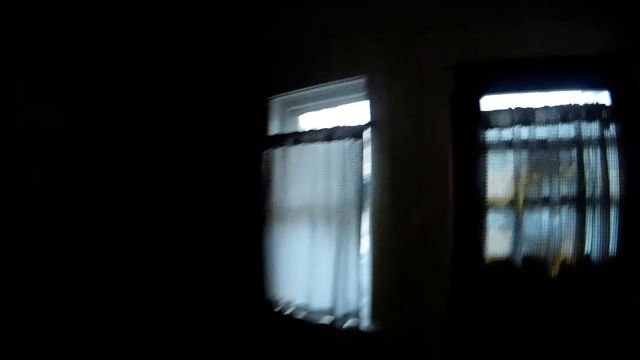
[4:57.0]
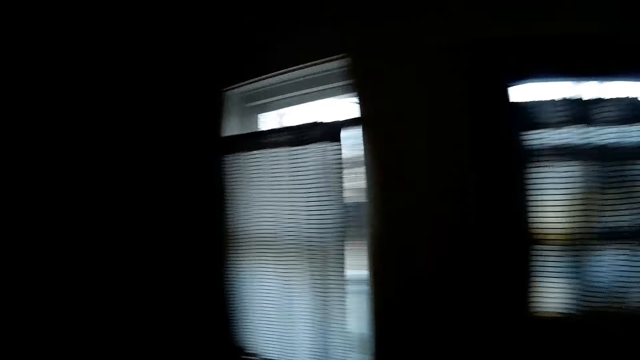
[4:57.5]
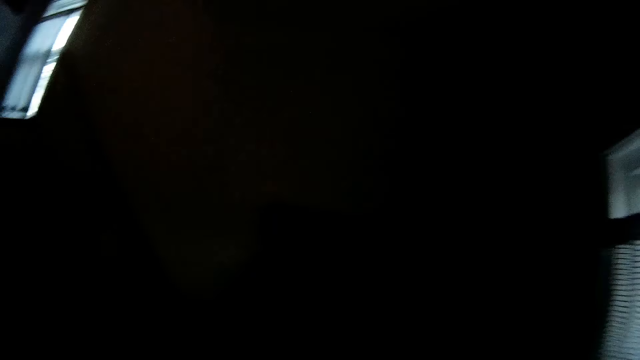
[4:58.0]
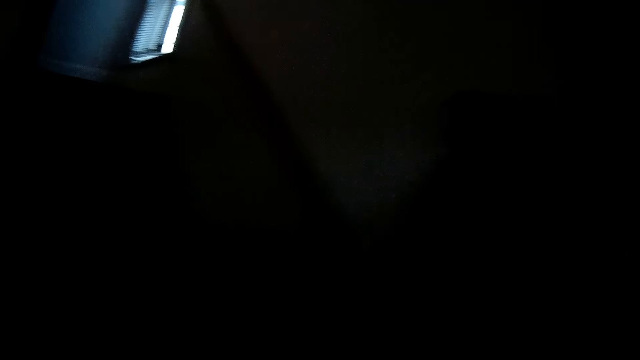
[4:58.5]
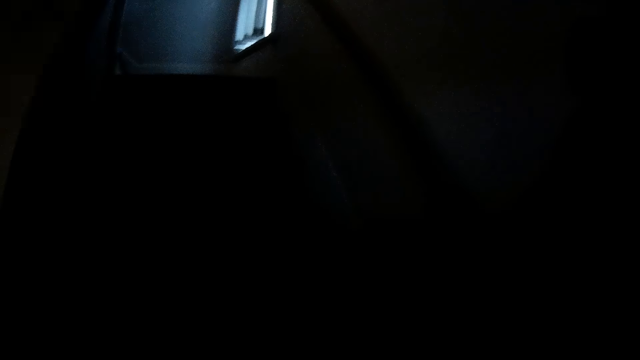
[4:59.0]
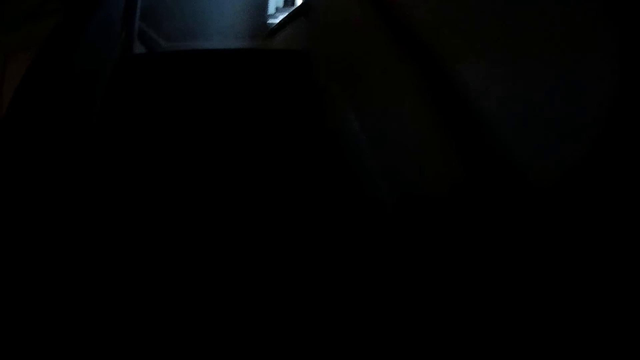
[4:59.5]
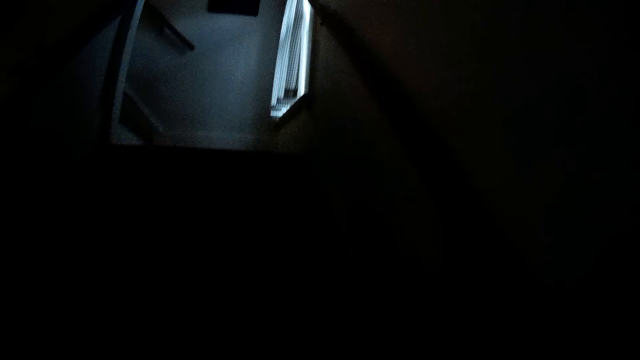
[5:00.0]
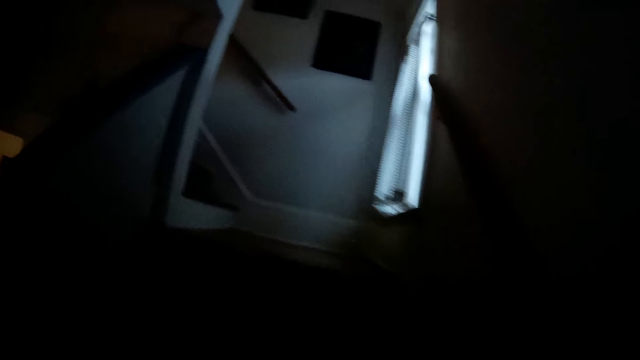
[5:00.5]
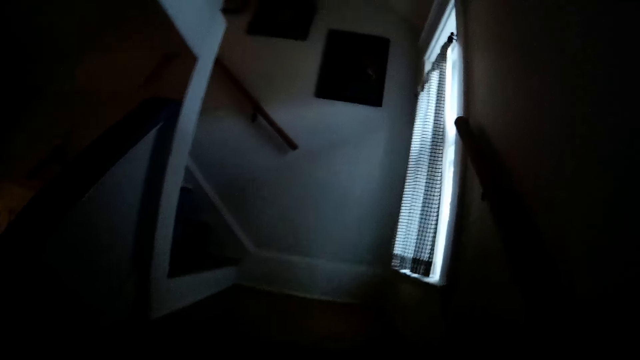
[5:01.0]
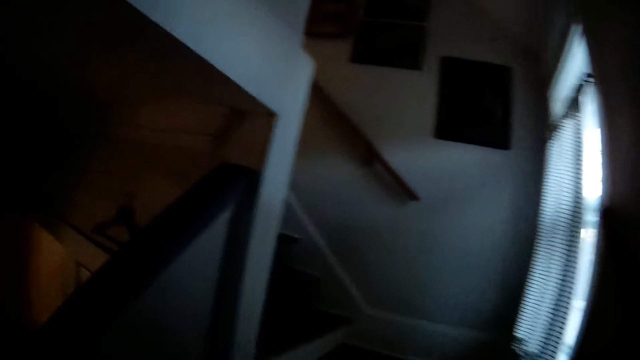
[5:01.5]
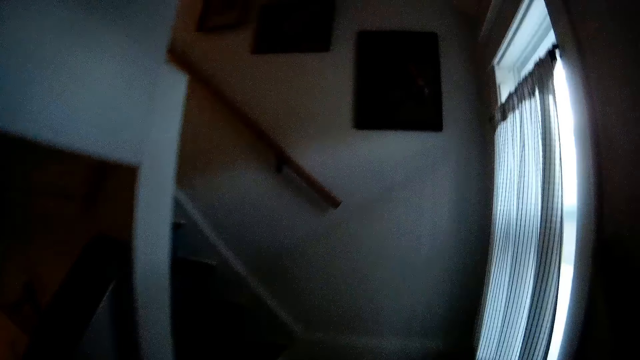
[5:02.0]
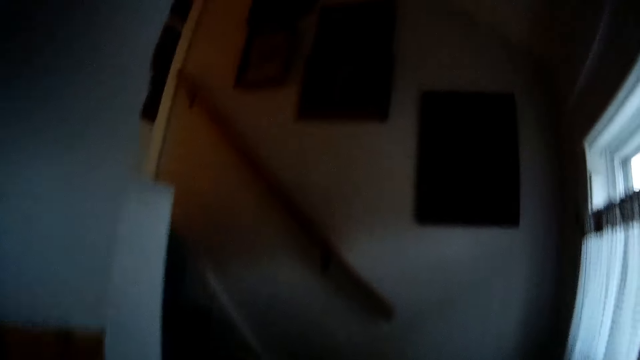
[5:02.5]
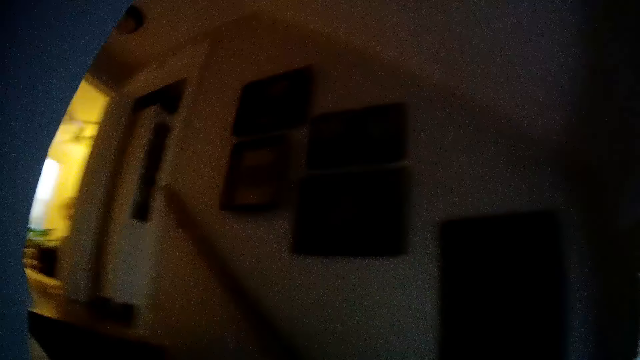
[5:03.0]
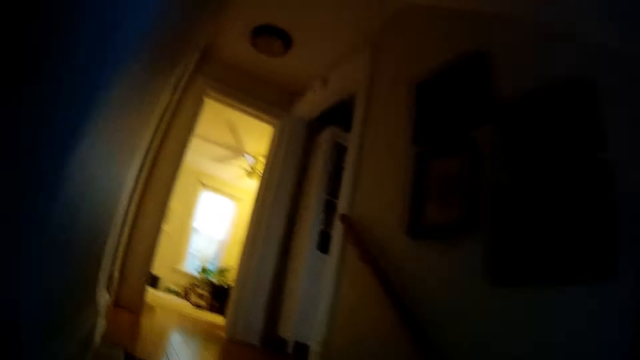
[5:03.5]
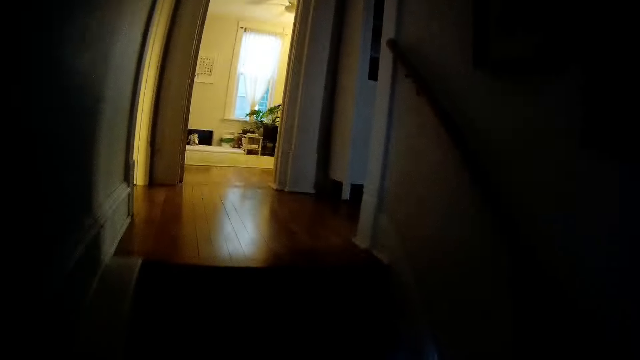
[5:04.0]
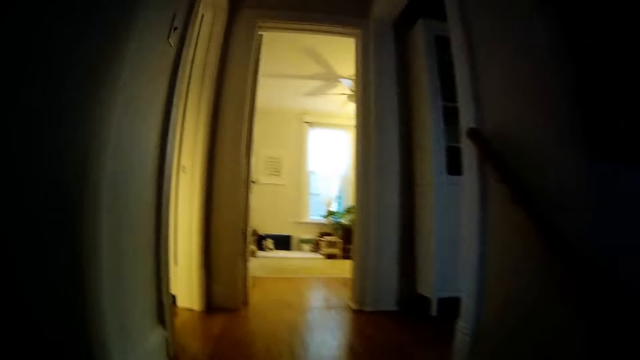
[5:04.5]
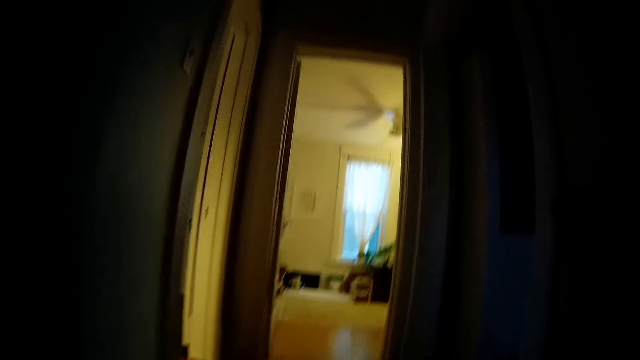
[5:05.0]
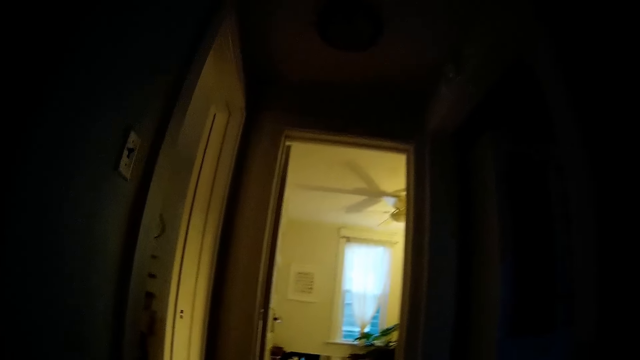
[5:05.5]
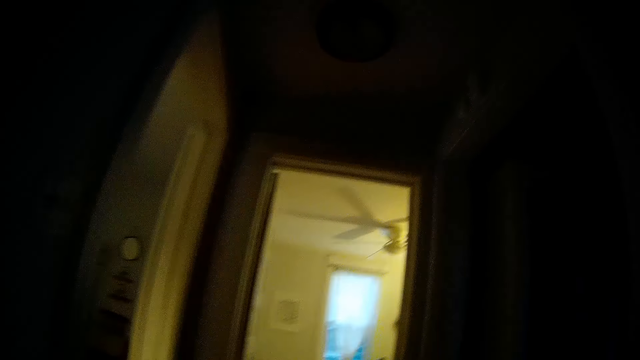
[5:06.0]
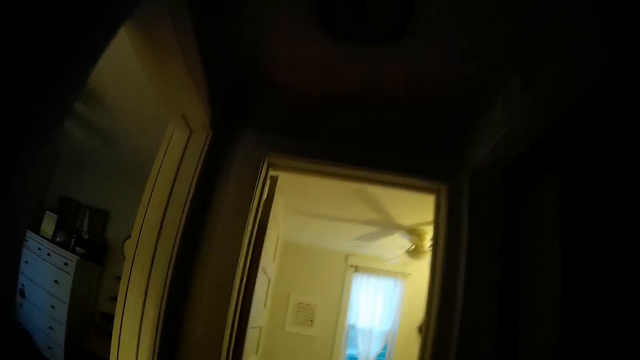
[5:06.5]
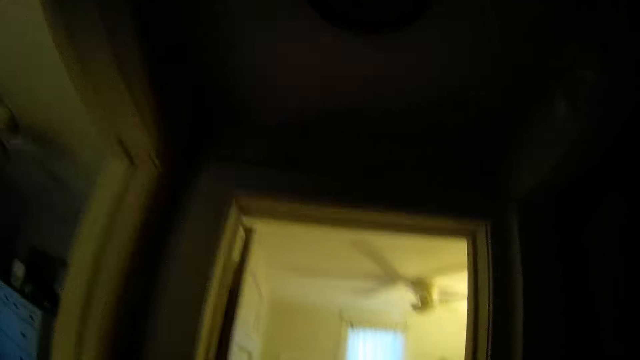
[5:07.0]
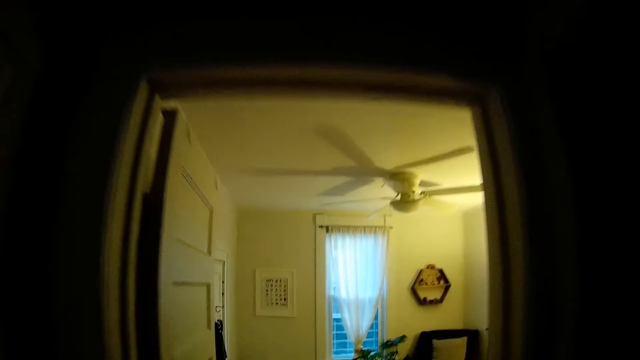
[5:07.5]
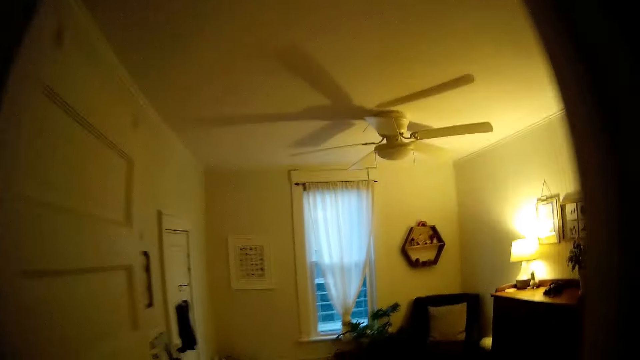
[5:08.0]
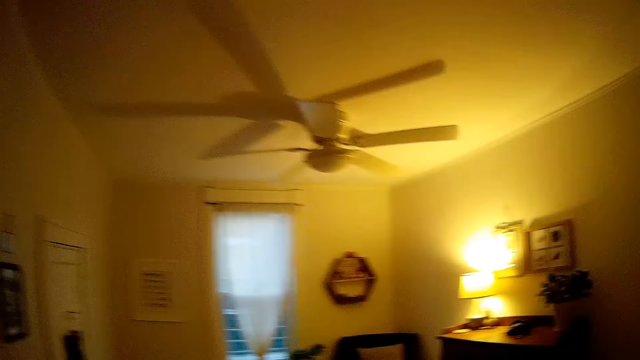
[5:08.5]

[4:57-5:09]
The camera wearer looks around. They walk up the staircase.

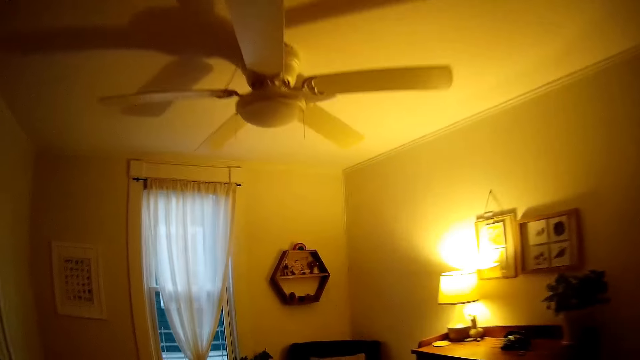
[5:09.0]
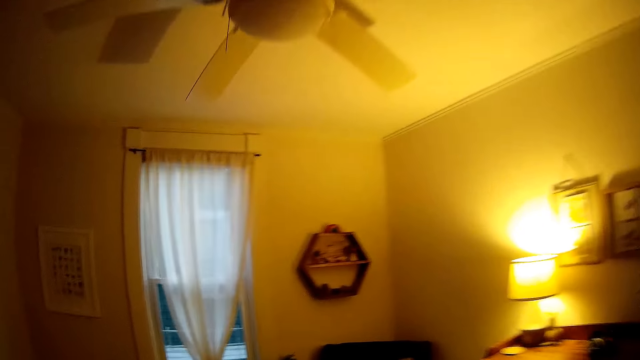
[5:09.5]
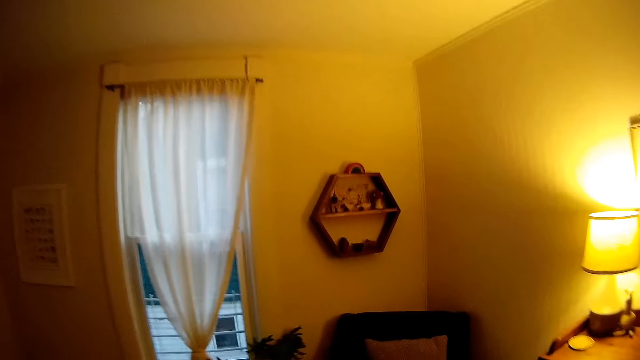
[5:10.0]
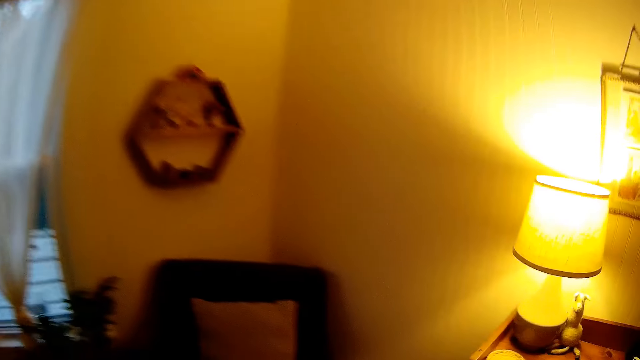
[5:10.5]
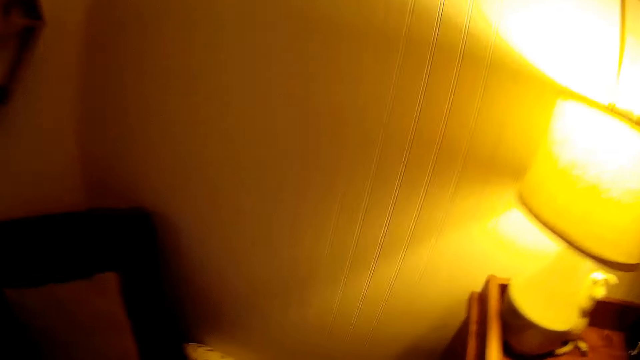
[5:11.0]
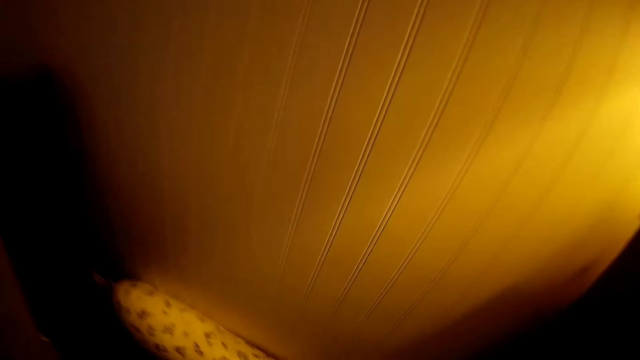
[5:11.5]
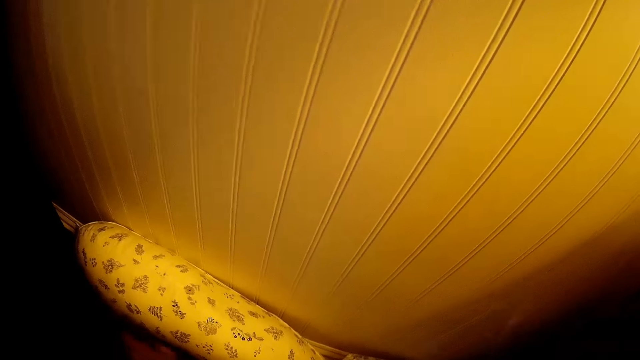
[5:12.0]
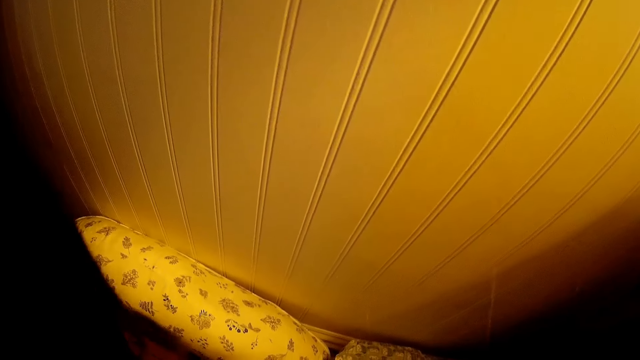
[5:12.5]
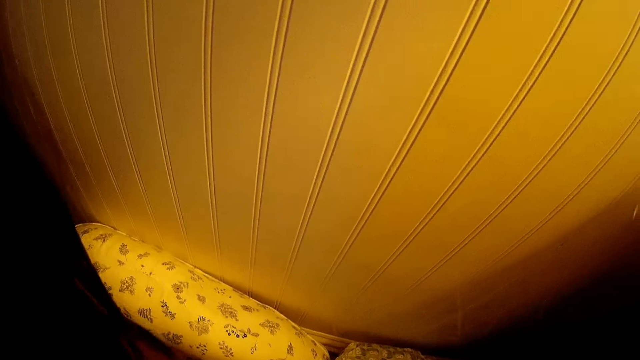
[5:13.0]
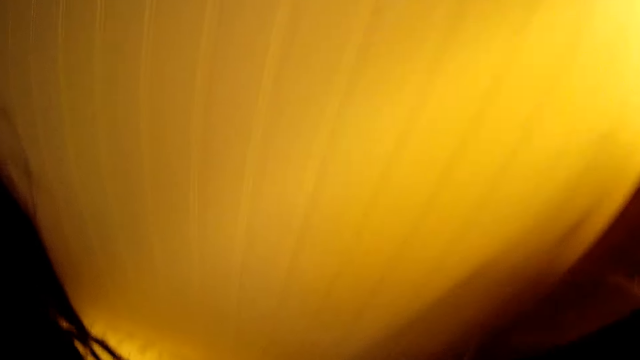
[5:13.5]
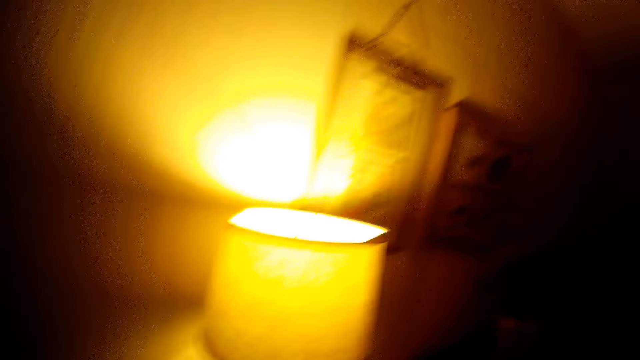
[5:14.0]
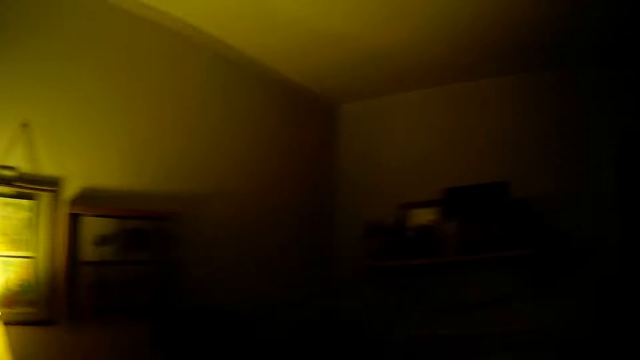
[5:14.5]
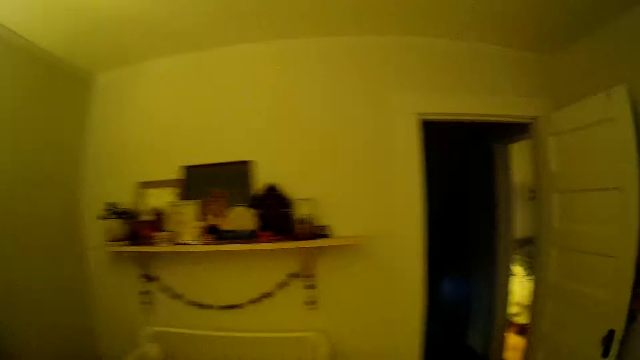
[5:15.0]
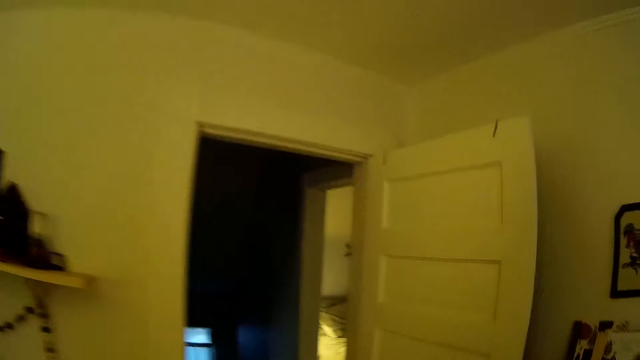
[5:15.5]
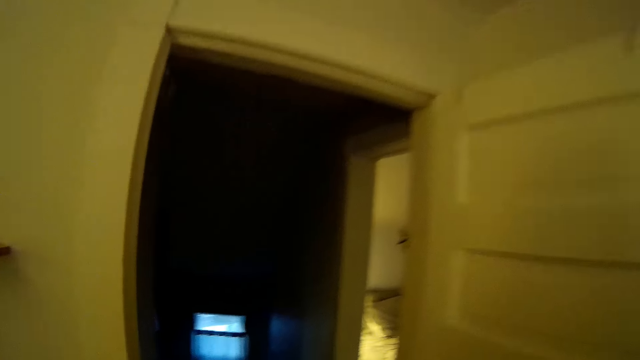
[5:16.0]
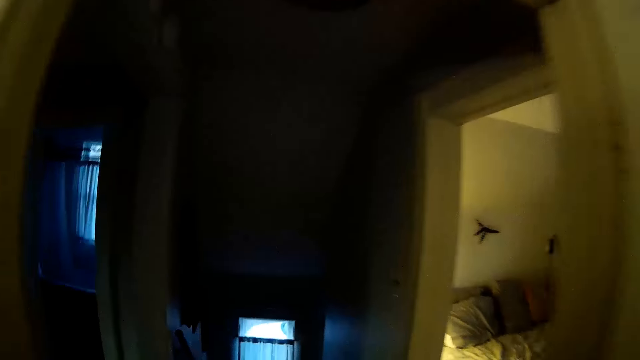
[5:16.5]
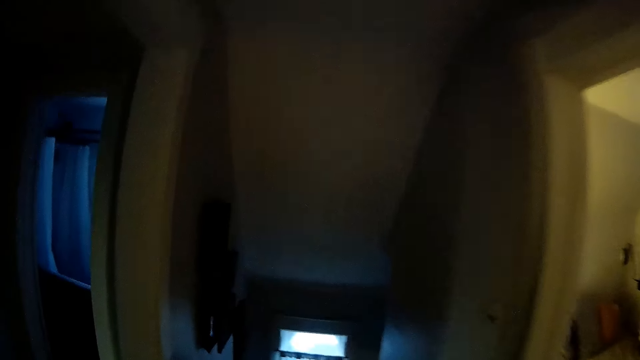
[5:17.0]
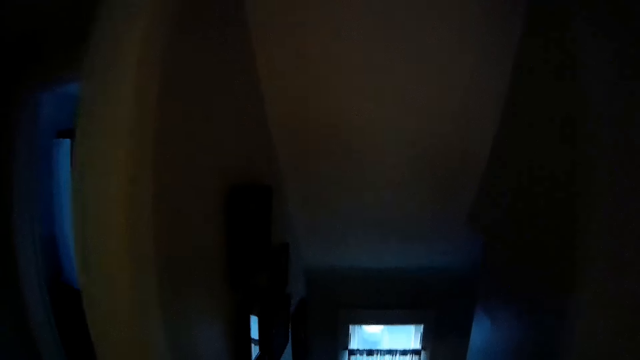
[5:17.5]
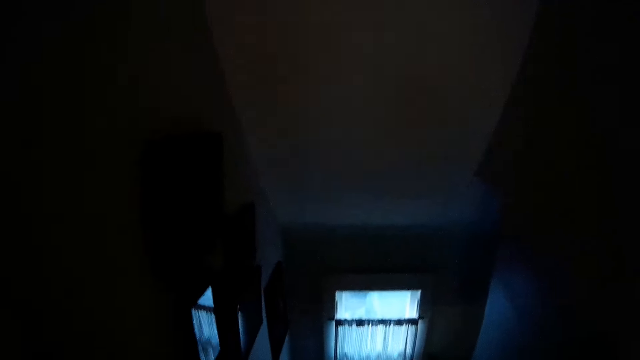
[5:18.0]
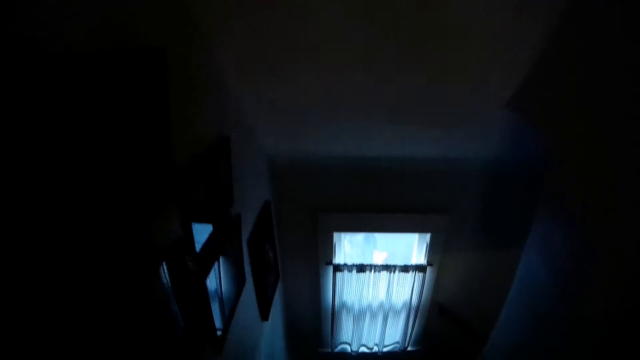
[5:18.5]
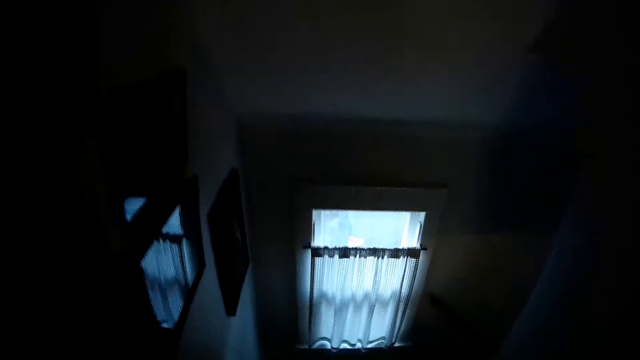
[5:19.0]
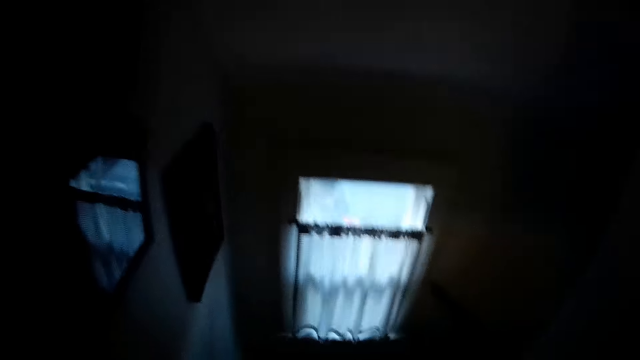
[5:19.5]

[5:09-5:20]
The camera wearer looks around. They walk down the staircase.
